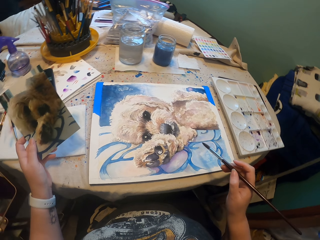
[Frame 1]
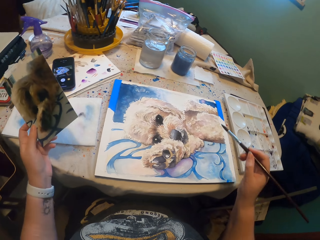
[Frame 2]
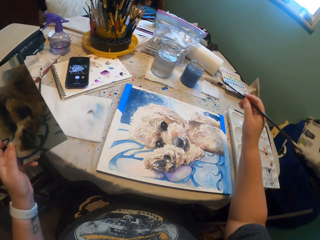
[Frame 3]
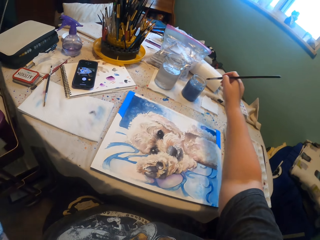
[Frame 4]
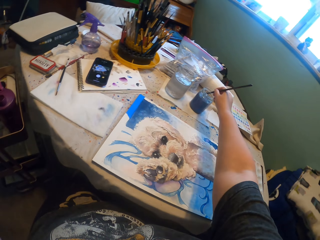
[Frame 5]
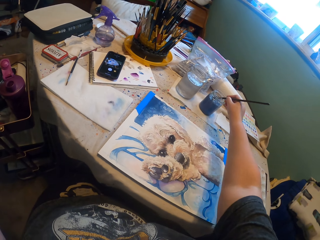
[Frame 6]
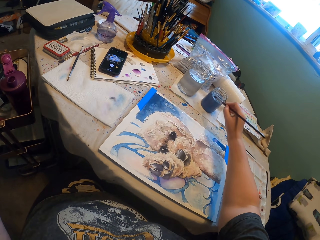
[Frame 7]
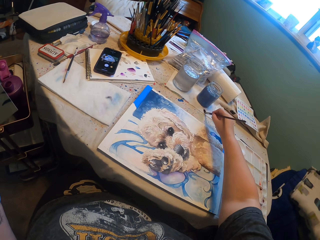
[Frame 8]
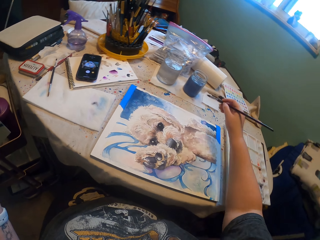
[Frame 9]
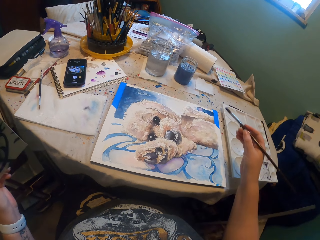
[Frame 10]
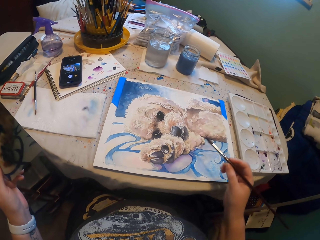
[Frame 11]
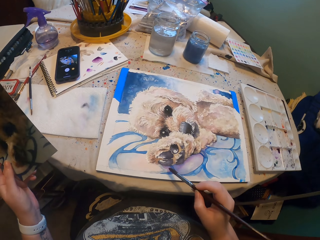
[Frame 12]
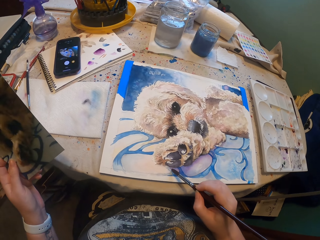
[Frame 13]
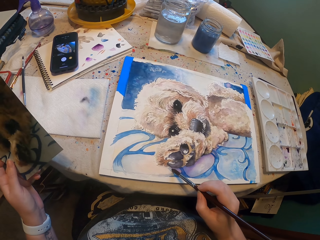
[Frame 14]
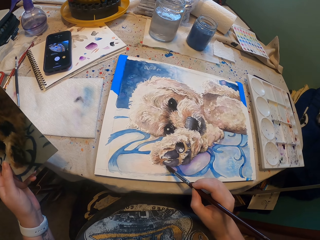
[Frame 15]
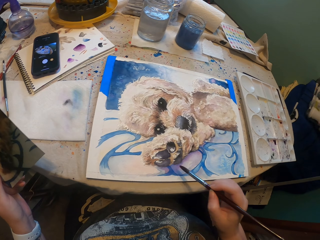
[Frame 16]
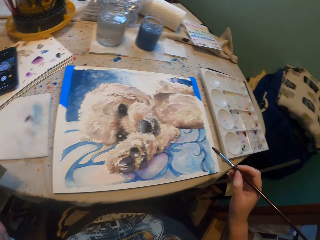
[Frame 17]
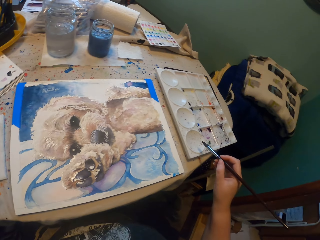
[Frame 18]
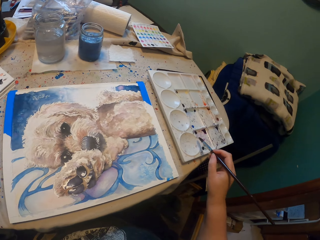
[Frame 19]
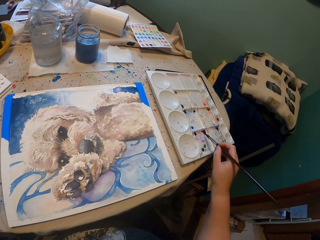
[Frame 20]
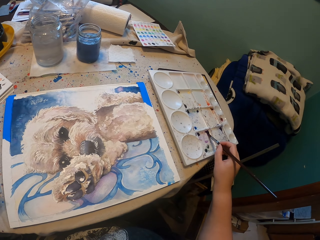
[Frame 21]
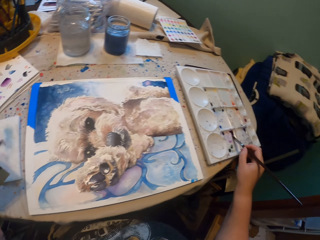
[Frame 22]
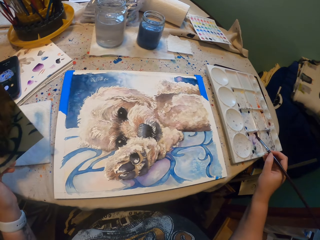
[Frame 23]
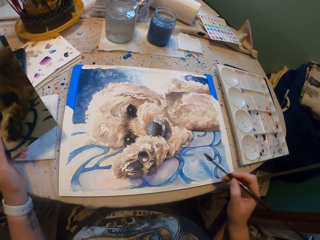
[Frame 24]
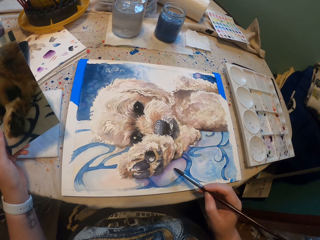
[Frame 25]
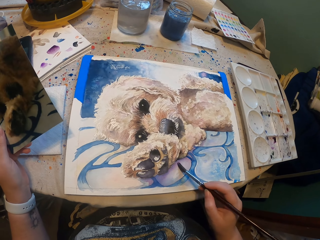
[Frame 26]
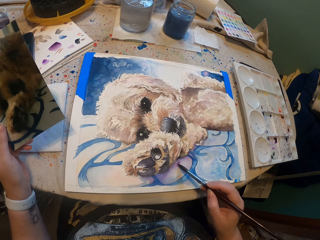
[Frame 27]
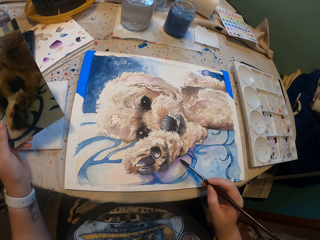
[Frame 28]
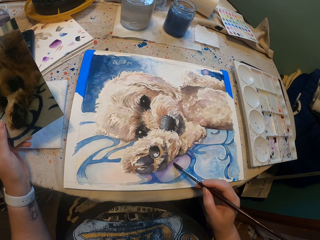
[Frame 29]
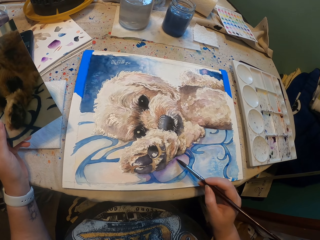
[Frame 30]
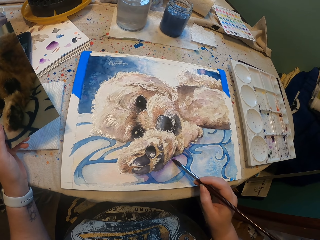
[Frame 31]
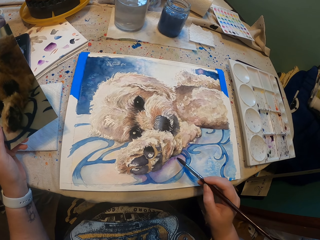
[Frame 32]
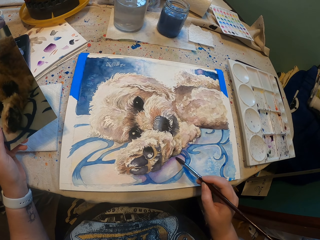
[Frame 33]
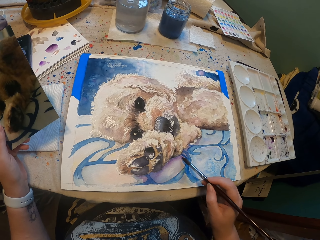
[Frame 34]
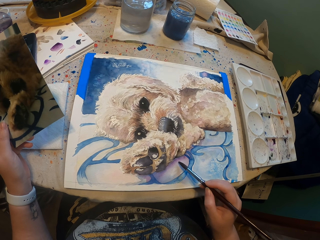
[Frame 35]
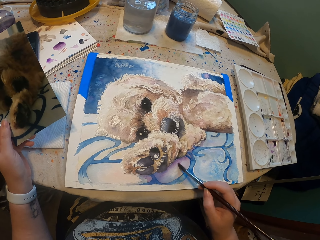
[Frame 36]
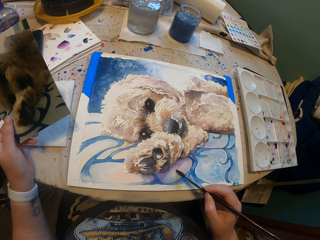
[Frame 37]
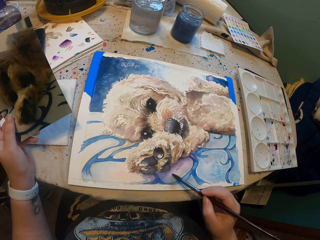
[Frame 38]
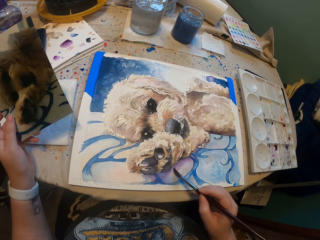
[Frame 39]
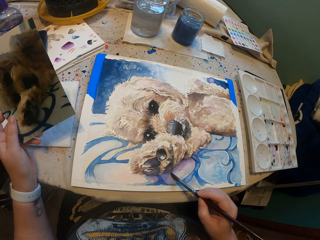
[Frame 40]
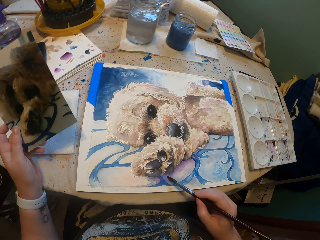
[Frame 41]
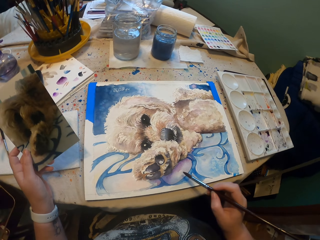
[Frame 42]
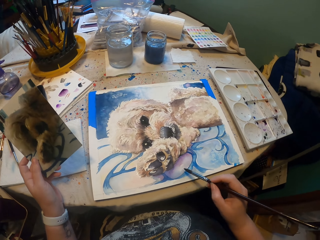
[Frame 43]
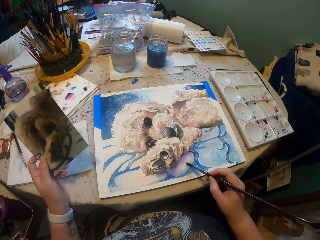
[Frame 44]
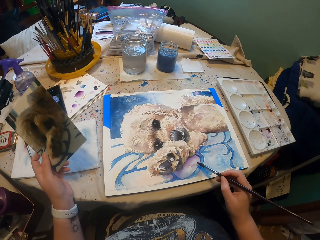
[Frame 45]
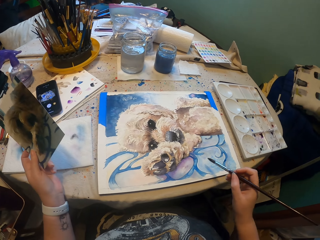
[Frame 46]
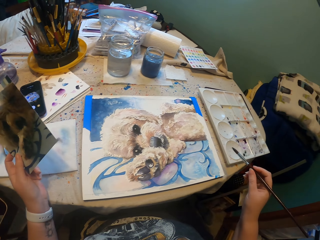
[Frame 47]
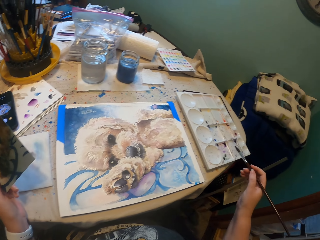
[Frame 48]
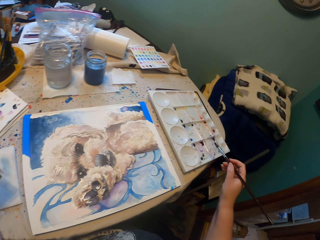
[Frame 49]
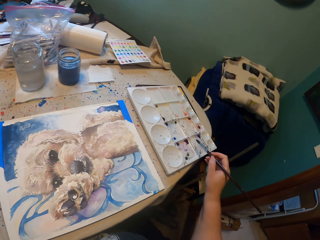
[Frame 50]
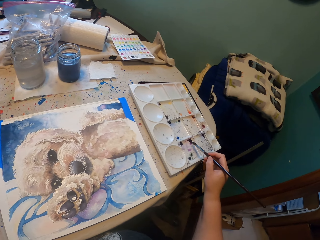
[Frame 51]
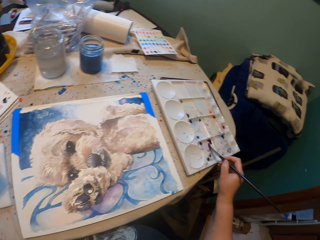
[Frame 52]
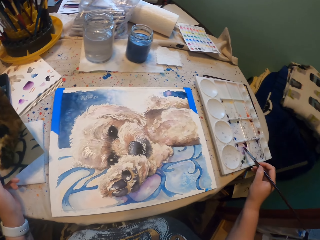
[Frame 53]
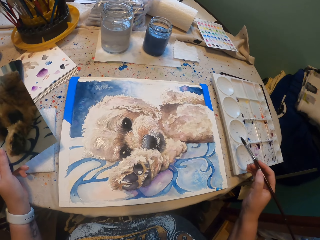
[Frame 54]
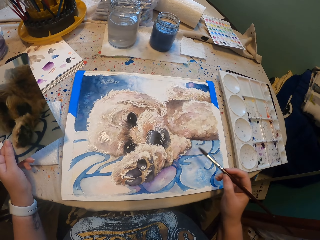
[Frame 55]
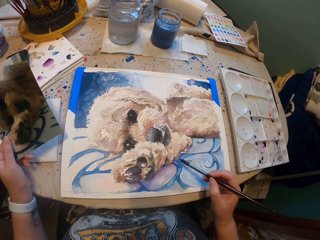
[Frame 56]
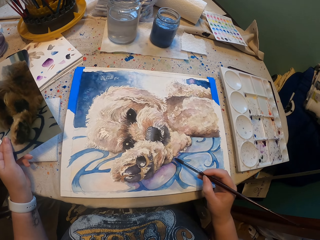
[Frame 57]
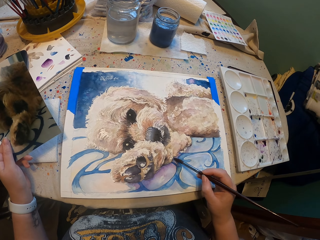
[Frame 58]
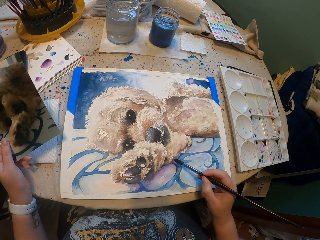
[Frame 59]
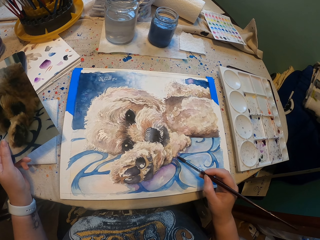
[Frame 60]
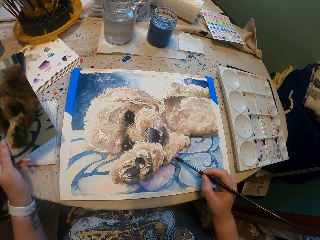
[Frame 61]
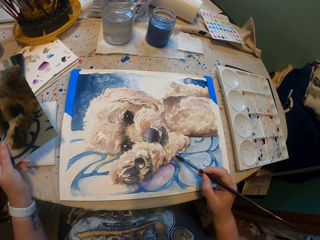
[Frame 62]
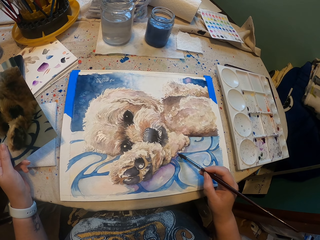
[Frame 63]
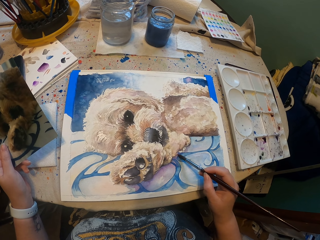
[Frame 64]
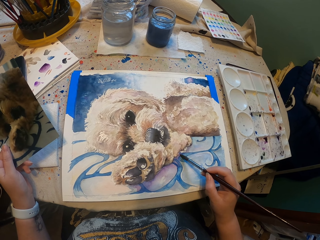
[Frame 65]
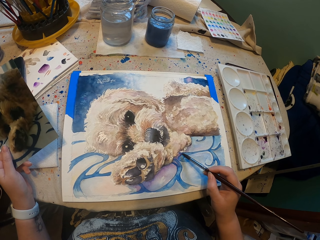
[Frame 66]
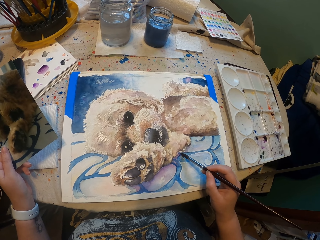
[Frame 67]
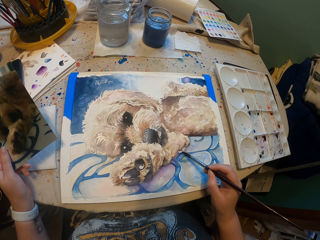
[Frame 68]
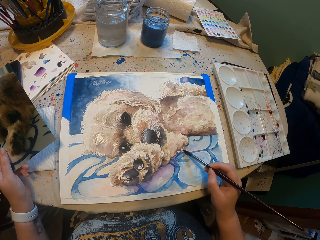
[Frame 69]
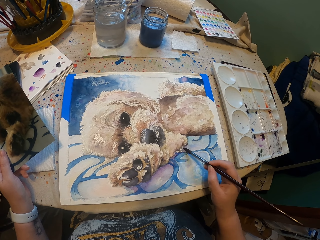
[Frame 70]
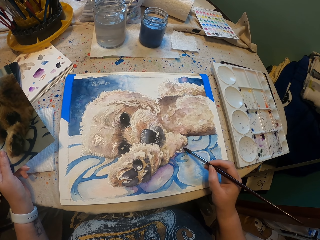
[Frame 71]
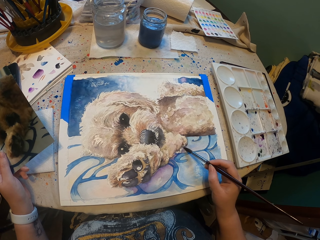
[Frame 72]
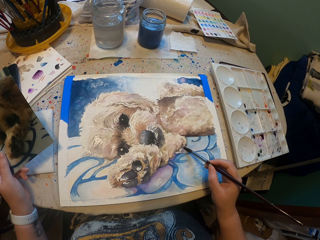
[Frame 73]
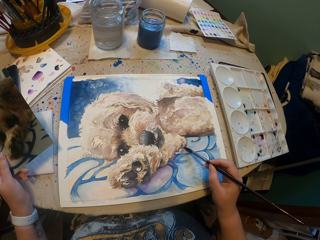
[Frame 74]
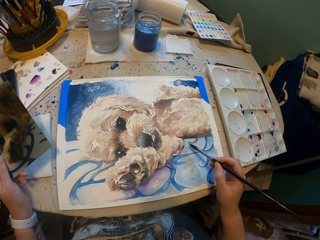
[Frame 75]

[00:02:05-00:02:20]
The camera wearer dips the paint brush in water. They wipe the paint brush in a paper towel. They paint a sketch. They scoop paint with the paint brush from a pallet. They paint the sketch. They scoop paint with the paint brush from the pallet. They paint the sketch.

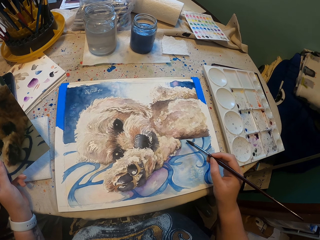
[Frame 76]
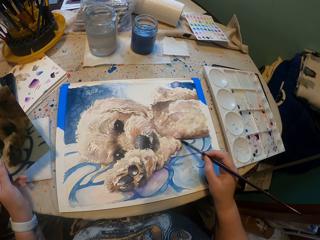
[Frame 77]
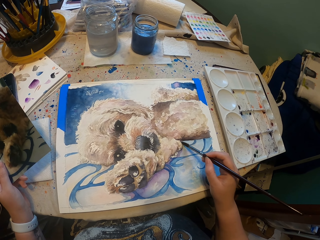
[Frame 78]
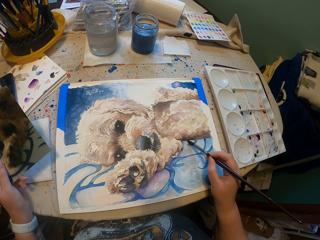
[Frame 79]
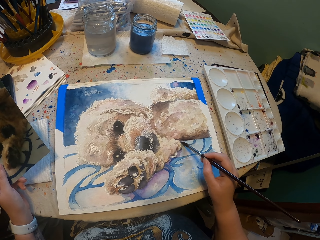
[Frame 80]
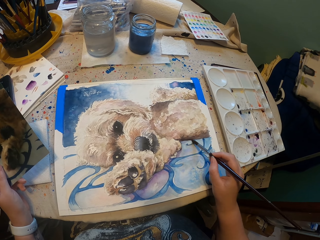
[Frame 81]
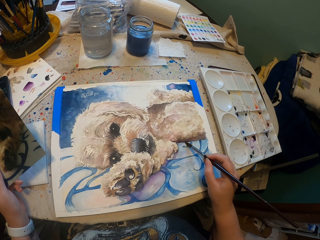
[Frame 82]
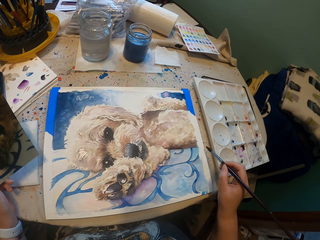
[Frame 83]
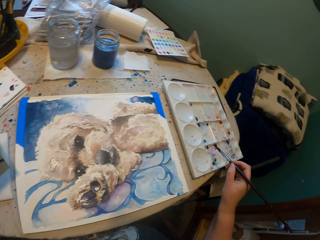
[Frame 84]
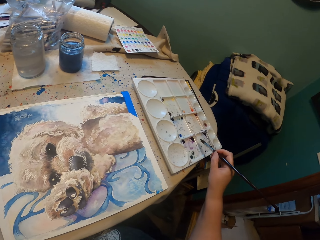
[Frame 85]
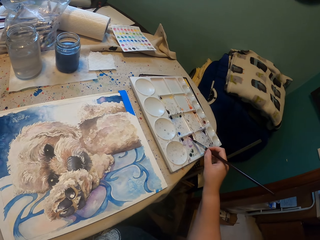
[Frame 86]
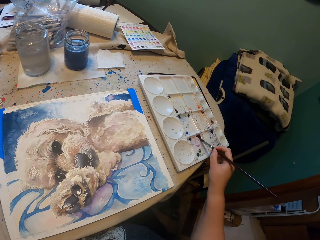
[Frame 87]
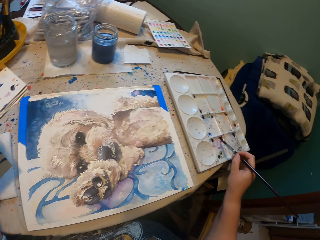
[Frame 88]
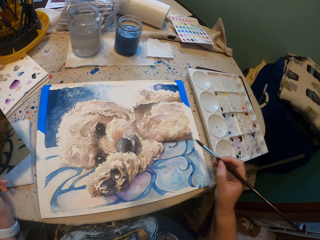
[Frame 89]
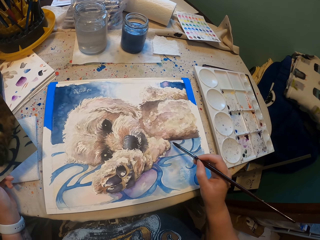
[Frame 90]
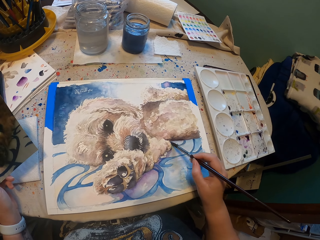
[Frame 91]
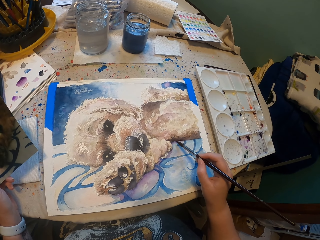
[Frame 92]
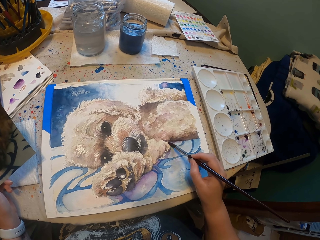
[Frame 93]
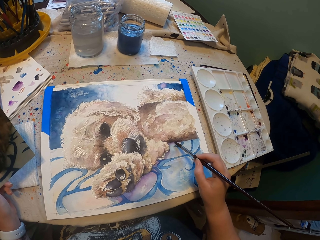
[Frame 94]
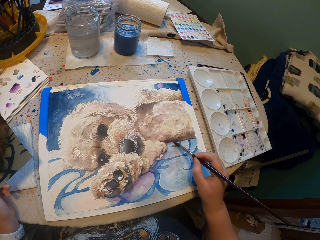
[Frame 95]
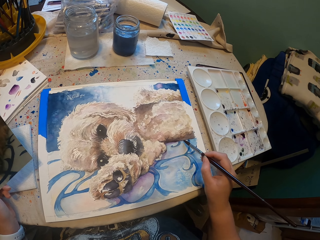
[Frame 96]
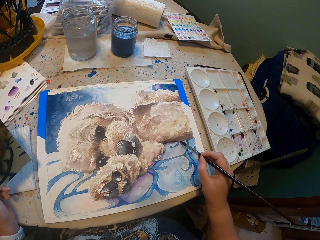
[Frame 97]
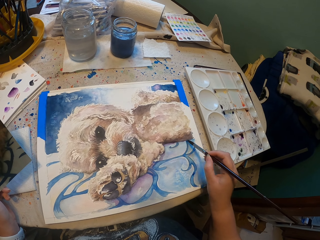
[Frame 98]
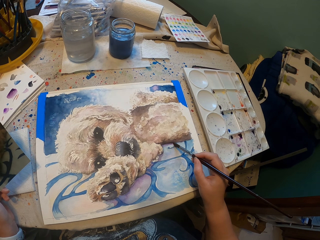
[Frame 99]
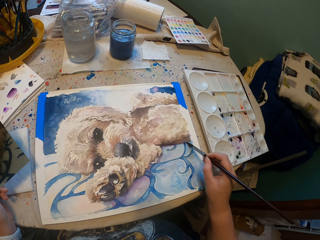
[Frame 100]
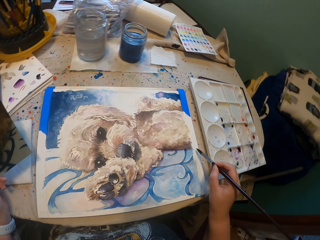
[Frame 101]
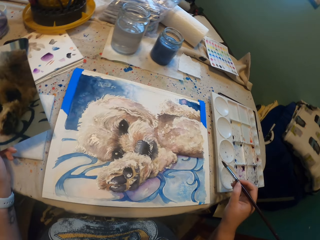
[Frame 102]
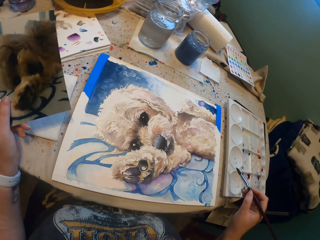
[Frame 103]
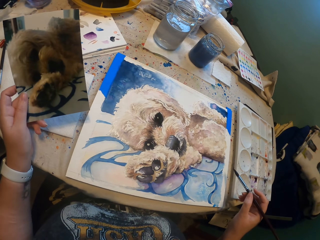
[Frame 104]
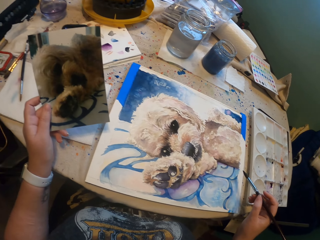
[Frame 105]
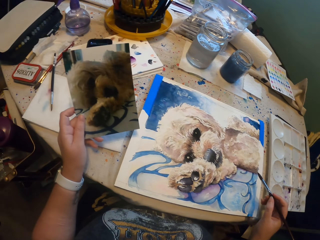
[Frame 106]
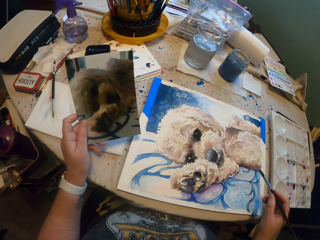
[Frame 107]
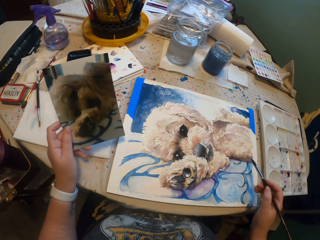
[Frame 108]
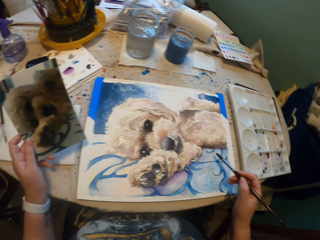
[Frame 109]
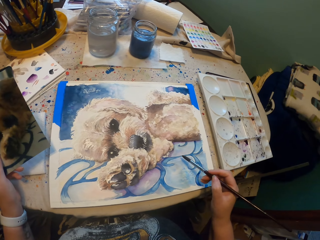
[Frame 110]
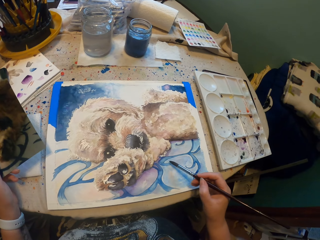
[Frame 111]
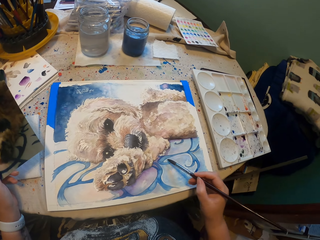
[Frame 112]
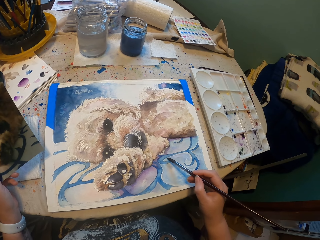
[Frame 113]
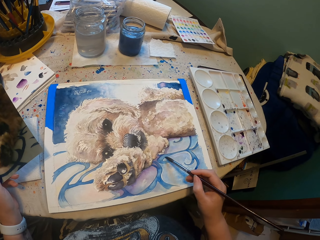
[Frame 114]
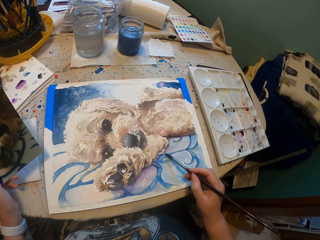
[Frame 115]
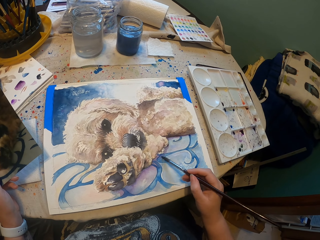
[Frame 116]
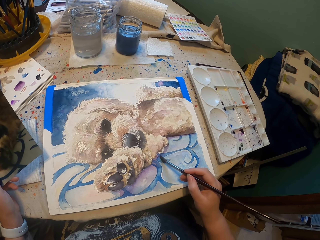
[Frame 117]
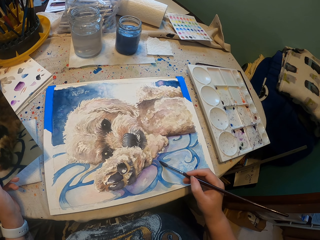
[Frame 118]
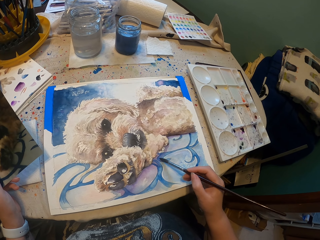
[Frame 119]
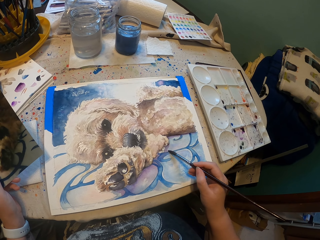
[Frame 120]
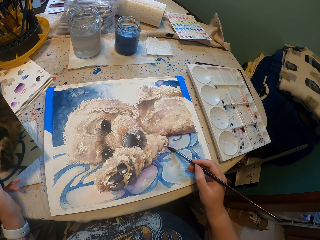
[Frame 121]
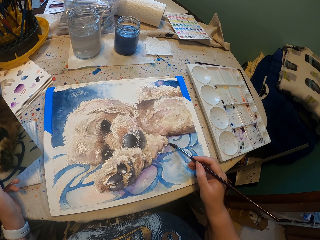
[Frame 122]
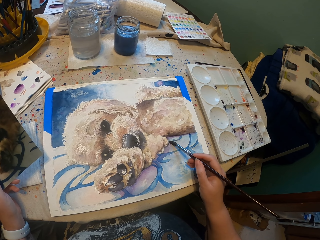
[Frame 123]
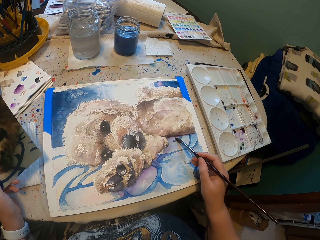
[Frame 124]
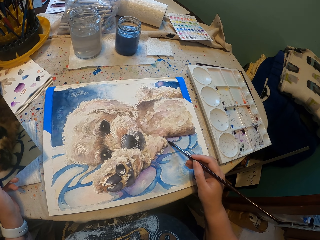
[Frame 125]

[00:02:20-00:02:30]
The camera wearer scoops paint with the paint brush from a pallet. She paints a sketch. She stares at the art sketch in her hand. She paints the sketch.
